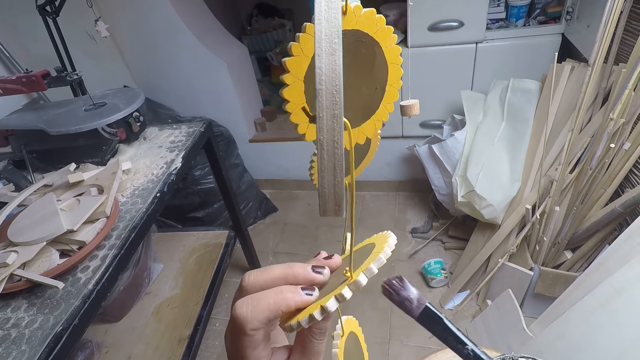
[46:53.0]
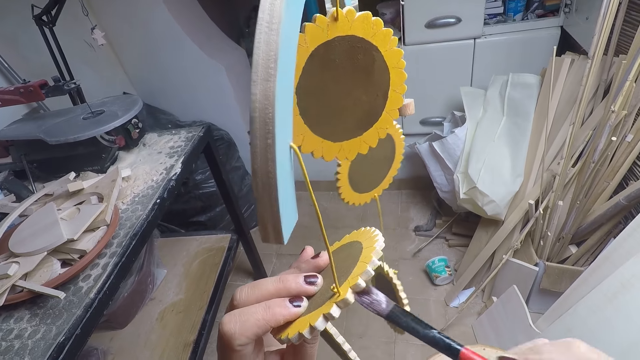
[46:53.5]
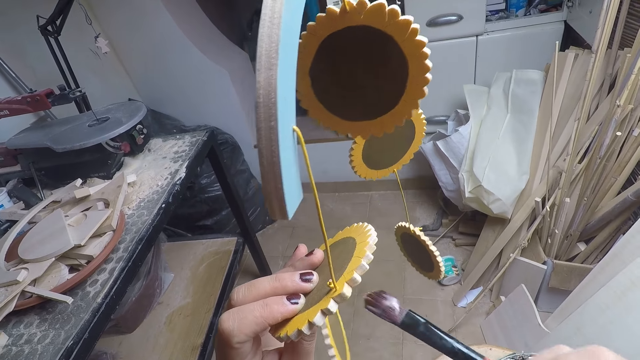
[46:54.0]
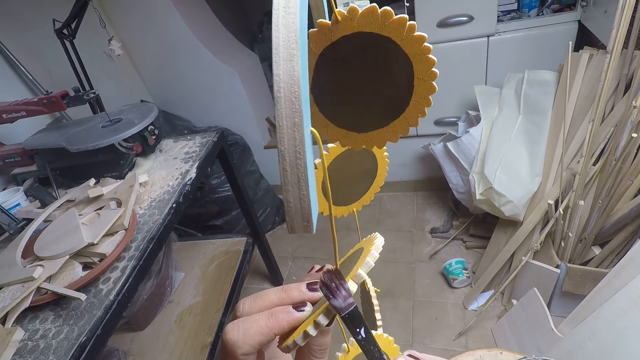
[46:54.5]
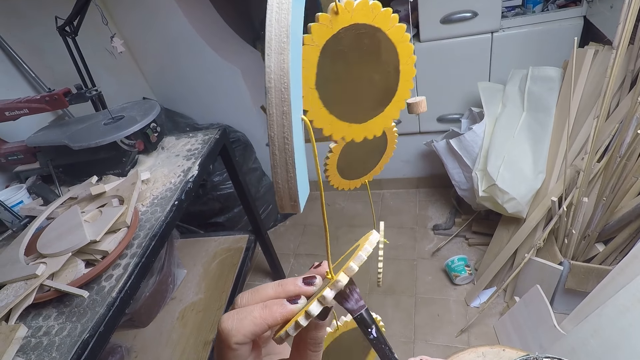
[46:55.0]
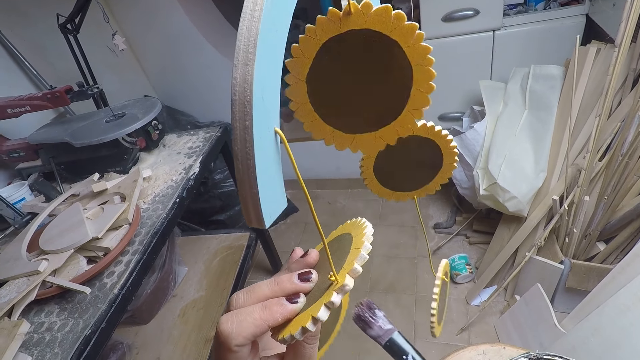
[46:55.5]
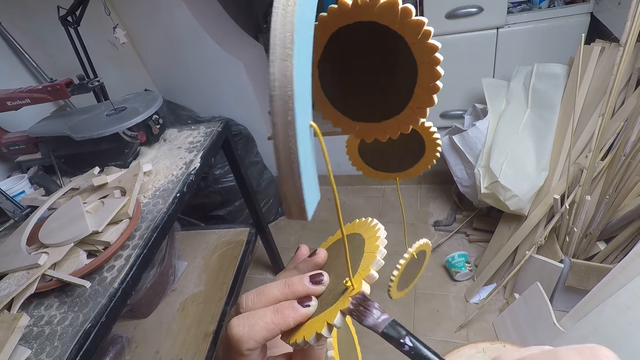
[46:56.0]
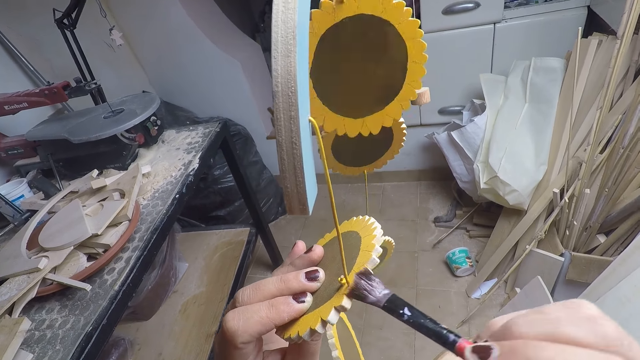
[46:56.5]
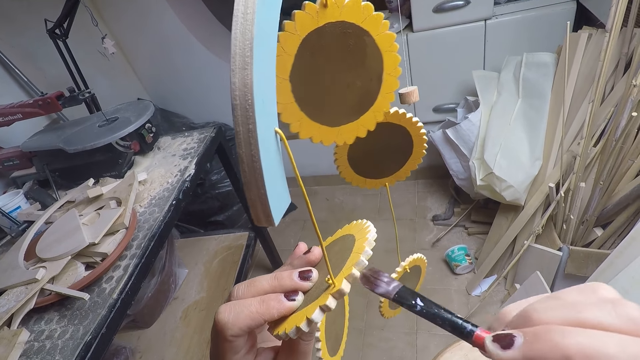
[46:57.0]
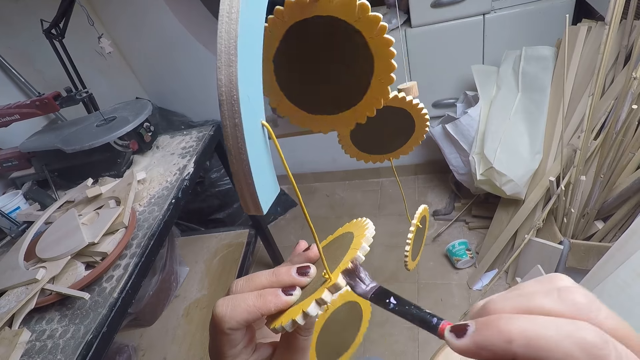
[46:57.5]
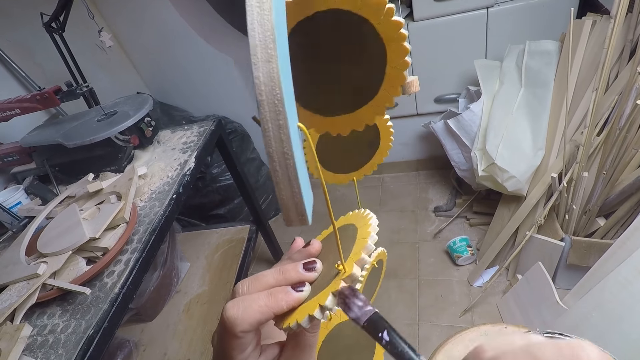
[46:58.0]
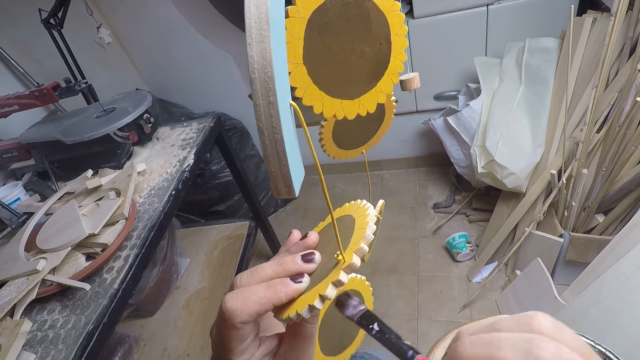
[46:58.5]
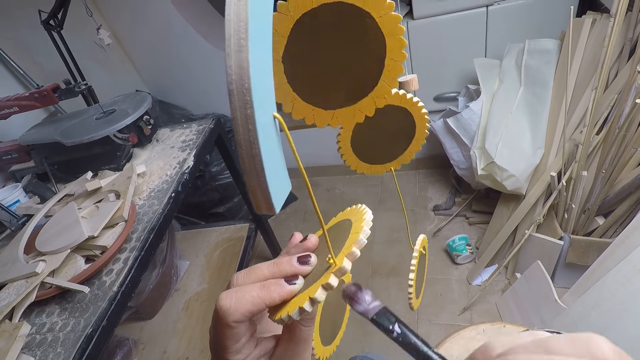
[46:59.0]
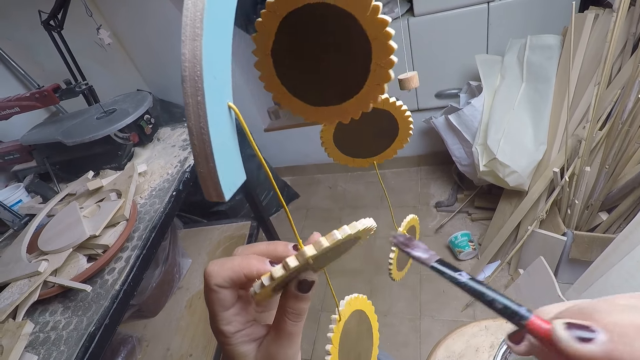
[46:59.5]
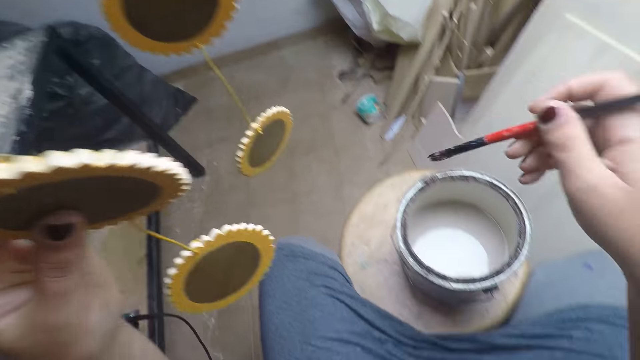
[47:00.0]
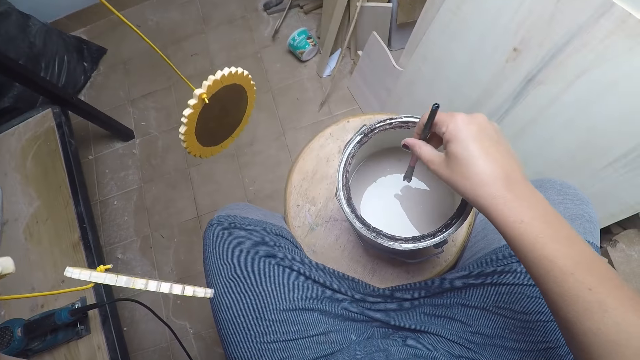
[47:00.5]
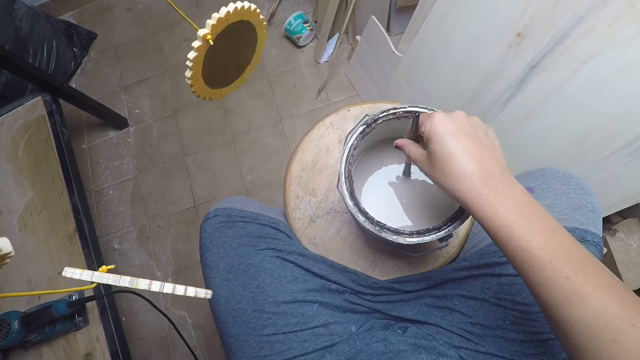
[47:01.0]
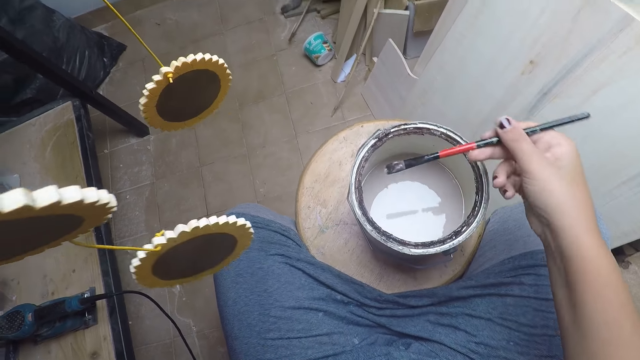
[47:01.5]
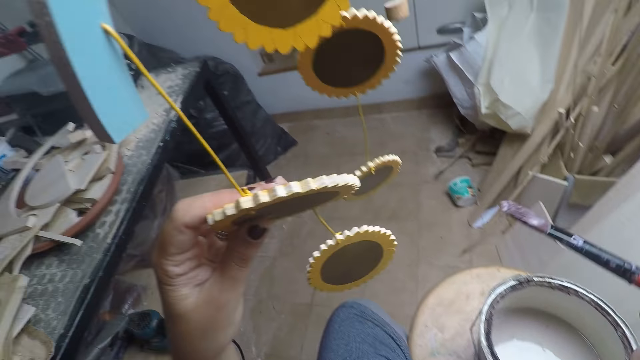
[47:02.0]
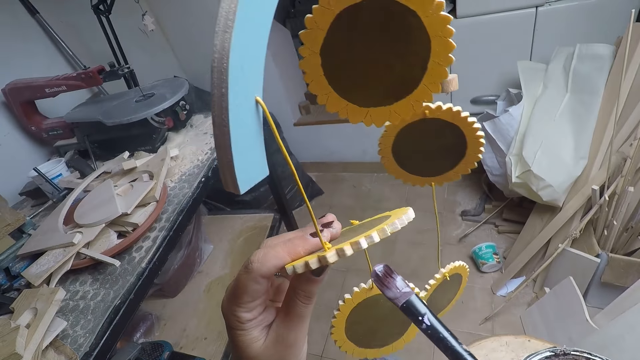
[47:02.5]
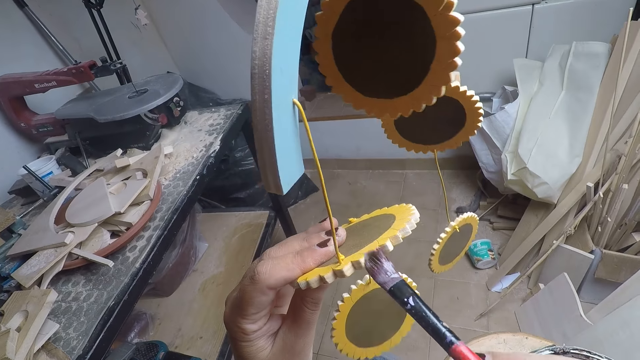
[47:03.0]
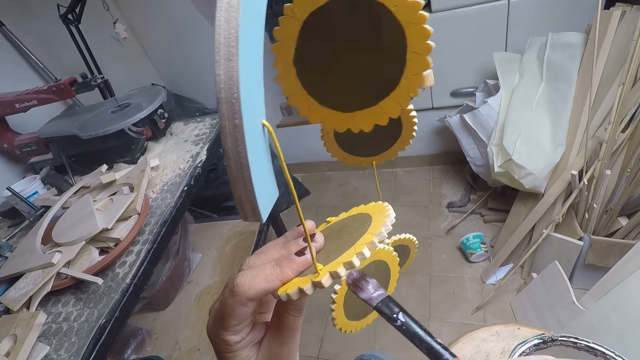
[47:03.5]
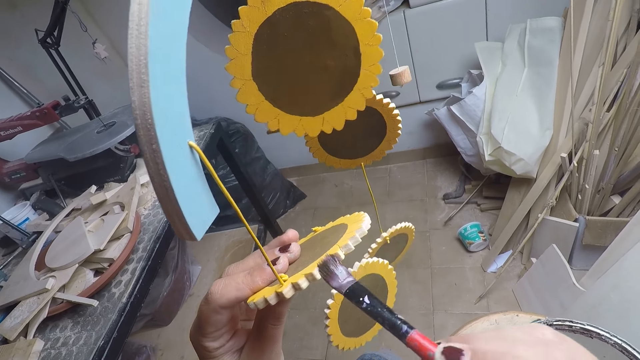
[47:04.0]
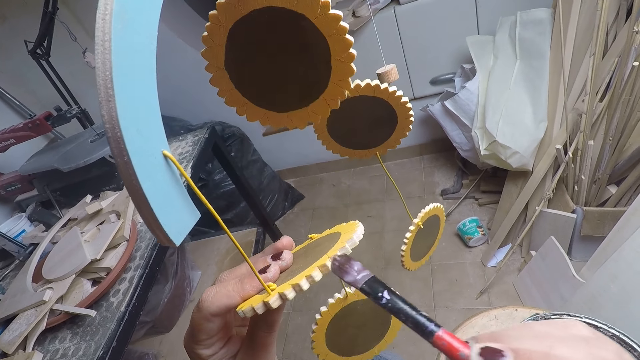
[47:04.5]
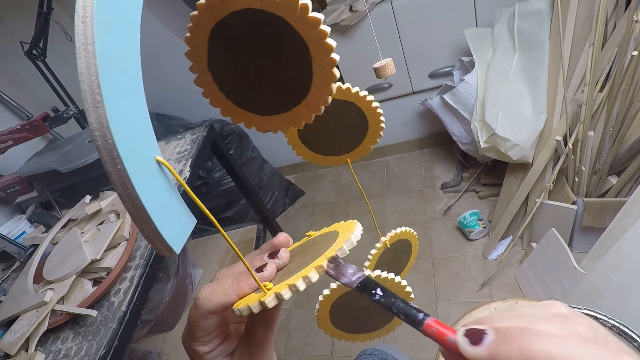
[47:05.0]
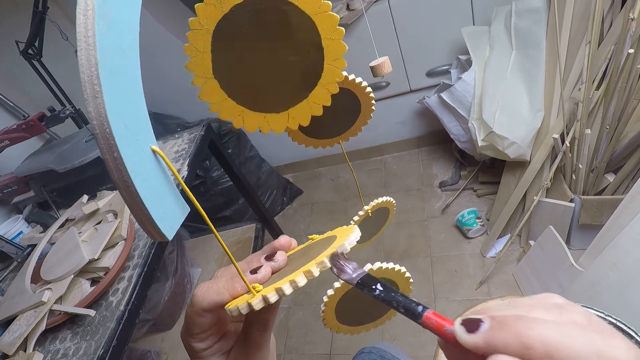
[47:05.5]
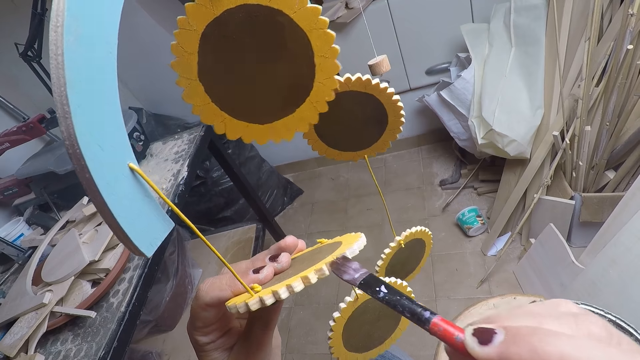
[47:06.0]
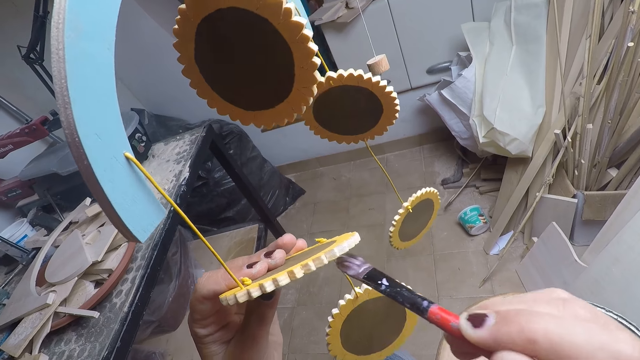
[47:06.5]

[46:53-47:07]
The camera wearer paints the flower craft with a brush. He dips the brush in his right hand into the paint in the bucket. He applies paint on the brush. He removes the brush from the bucket. He paints the flower craft with the brush.

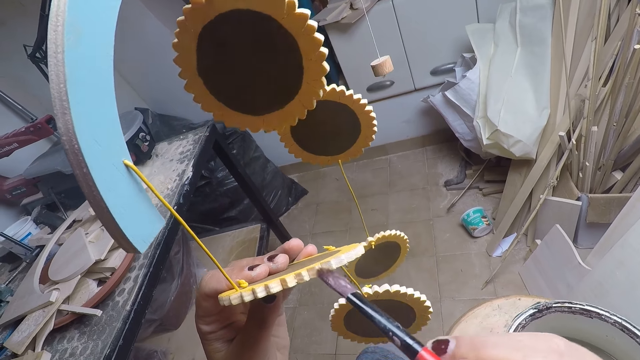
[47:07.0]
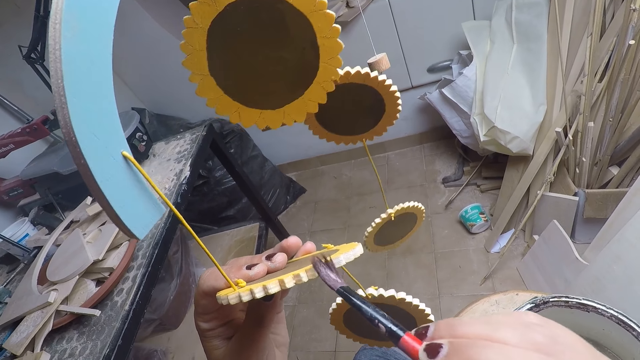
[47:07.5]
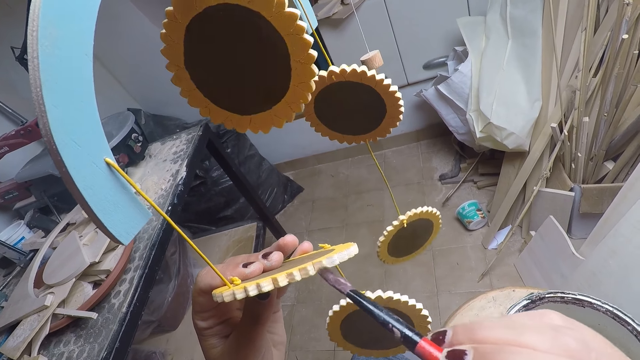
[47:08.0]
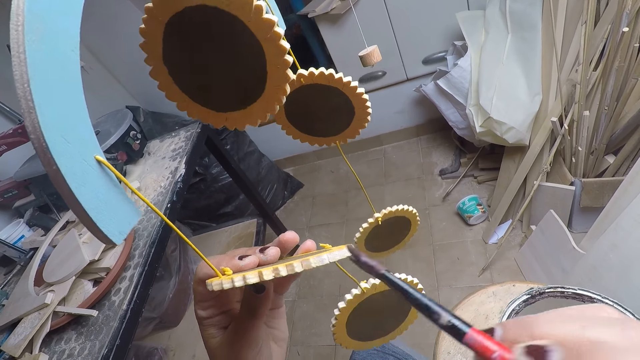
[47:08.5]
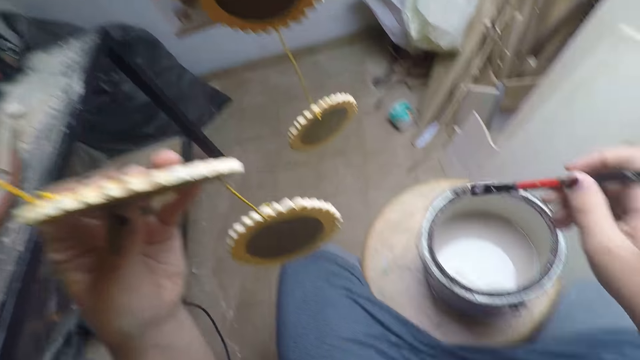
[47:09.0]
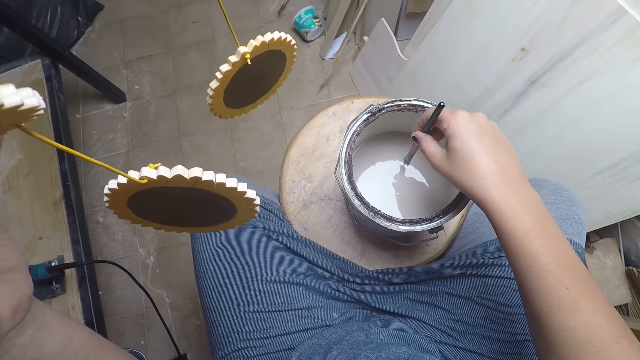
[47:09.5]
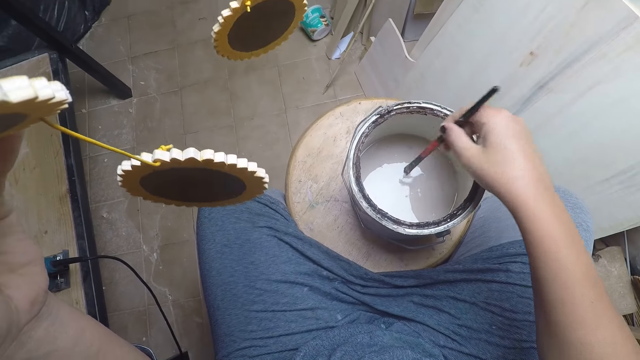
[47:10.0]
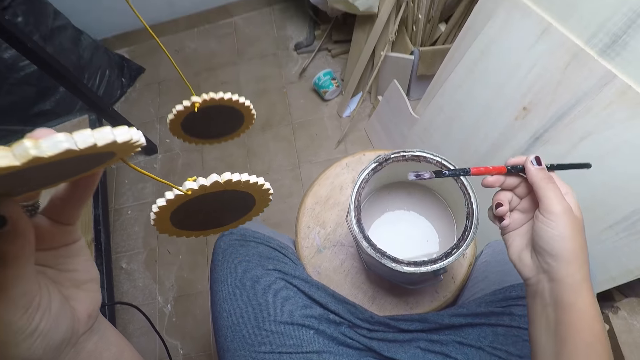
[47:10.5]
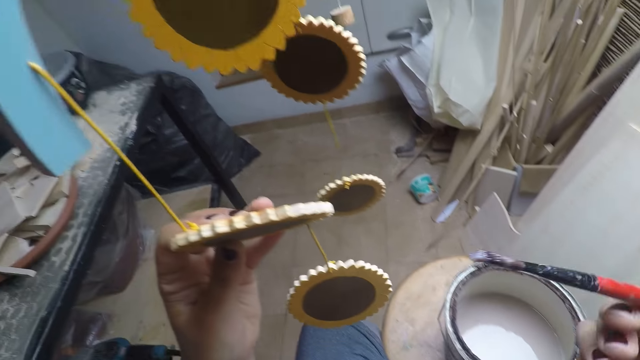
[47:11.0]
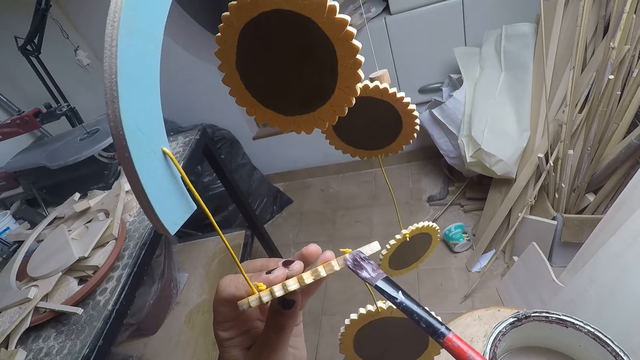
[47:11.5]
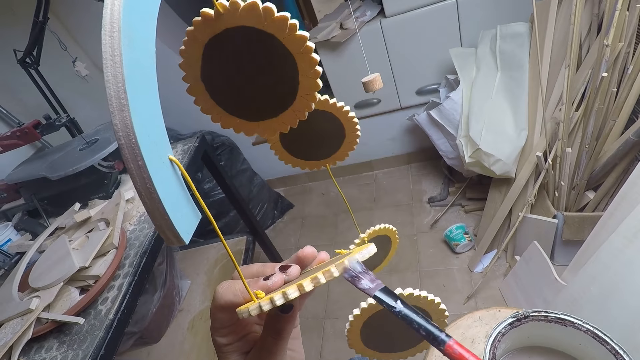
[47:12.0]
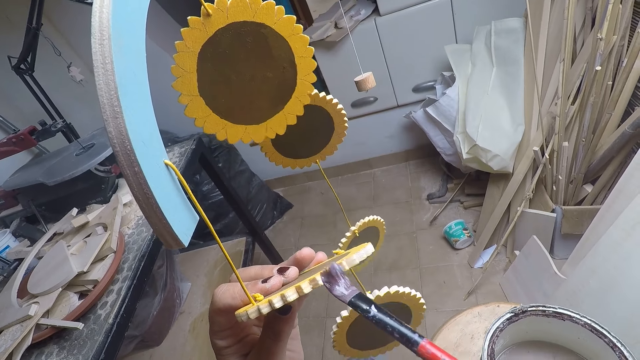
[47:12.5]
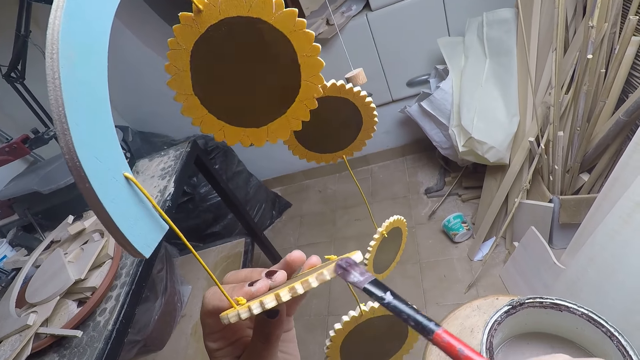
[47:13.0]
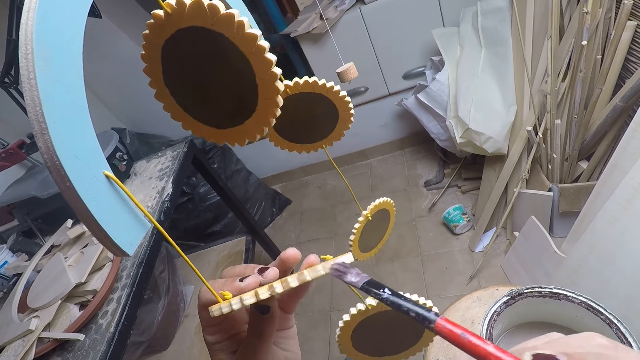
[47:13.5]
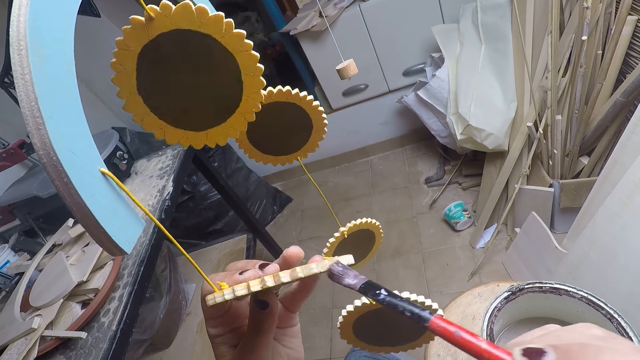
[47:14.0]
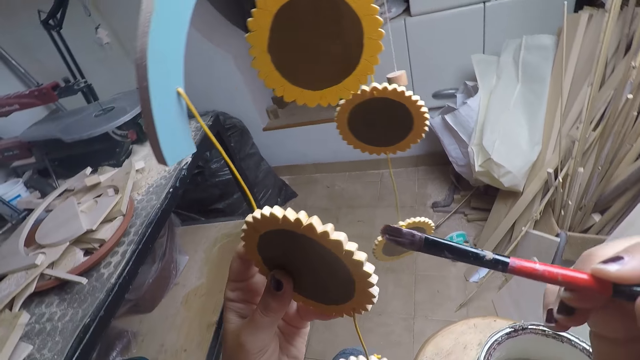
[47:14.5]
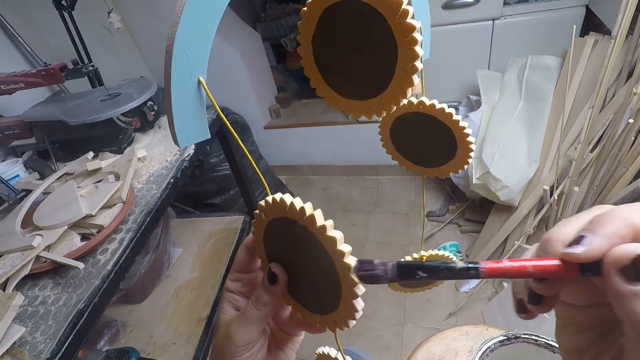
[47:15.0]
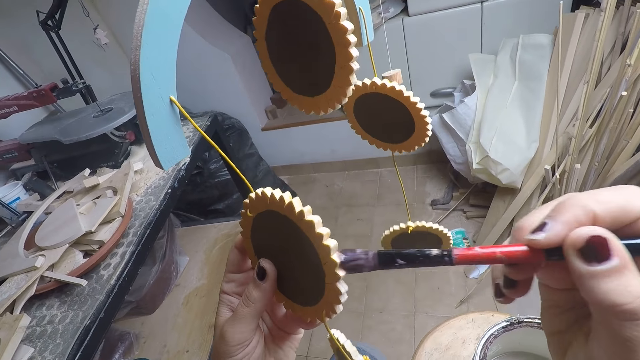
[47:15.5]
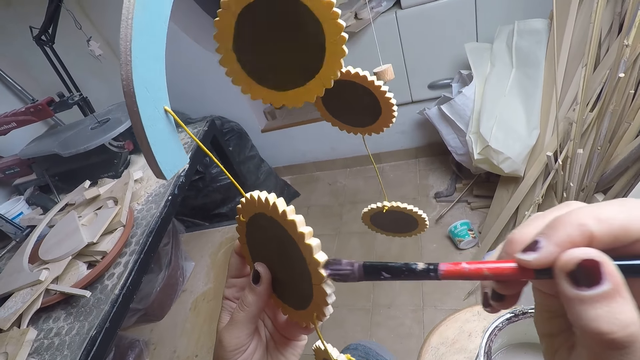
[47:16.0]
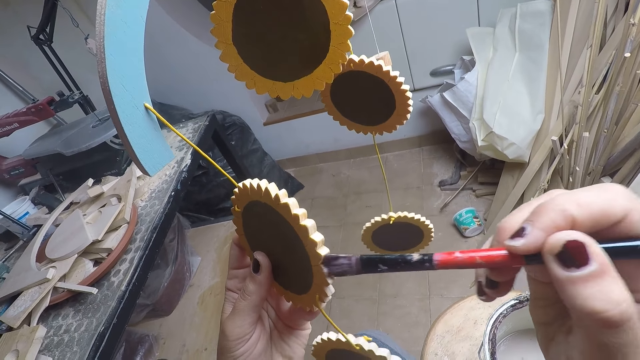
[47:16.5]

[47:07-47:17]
The camera wearer dips the paint brush in his right hand into the paint in the bucket. He applies paint on the brush. He removes the brush from the paint. He paints the flower craft with the brush.
